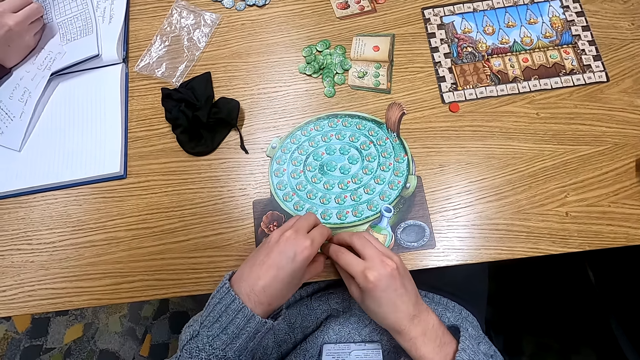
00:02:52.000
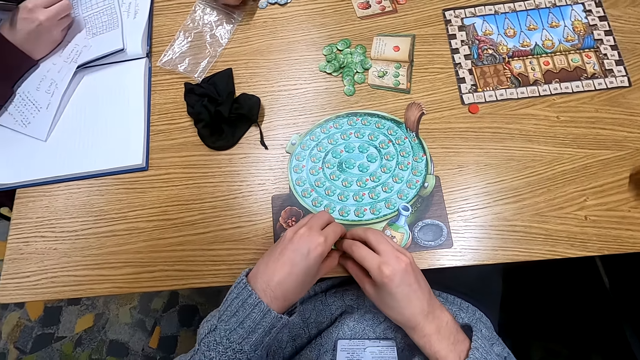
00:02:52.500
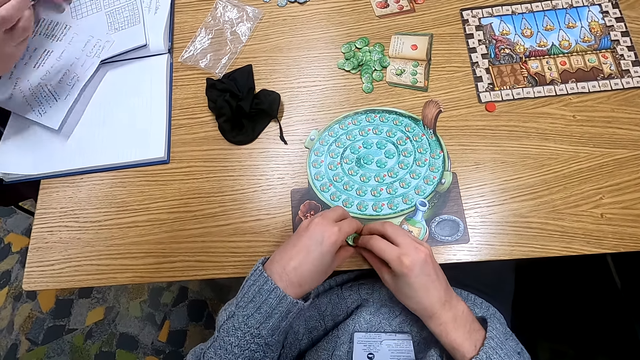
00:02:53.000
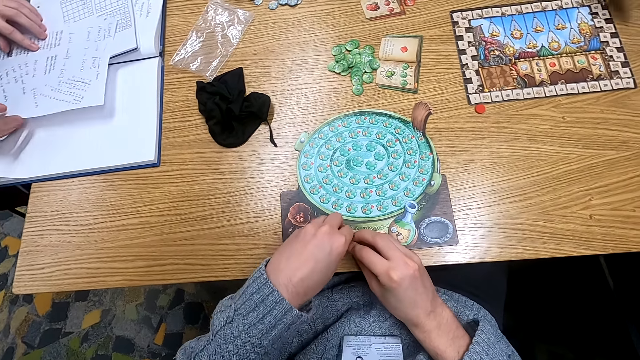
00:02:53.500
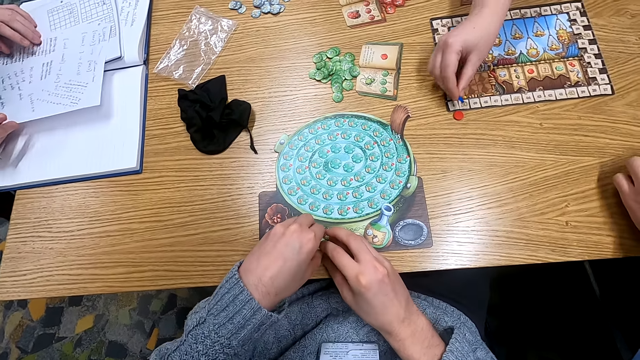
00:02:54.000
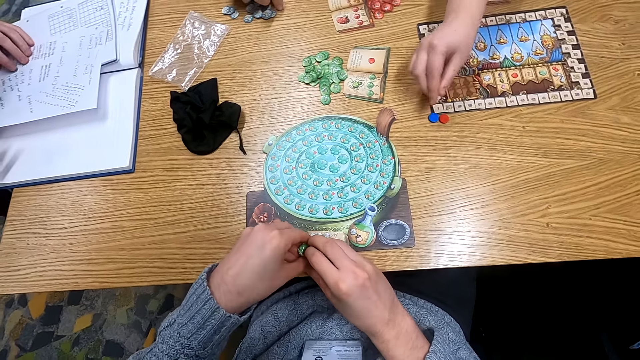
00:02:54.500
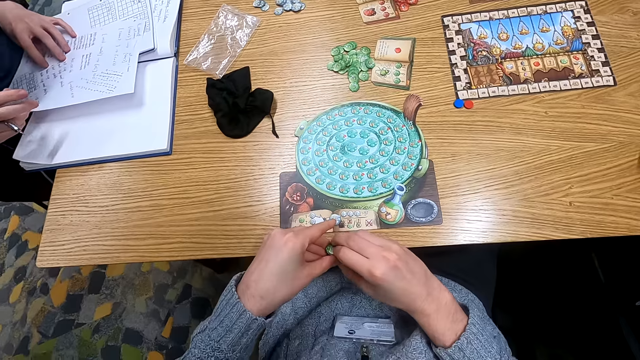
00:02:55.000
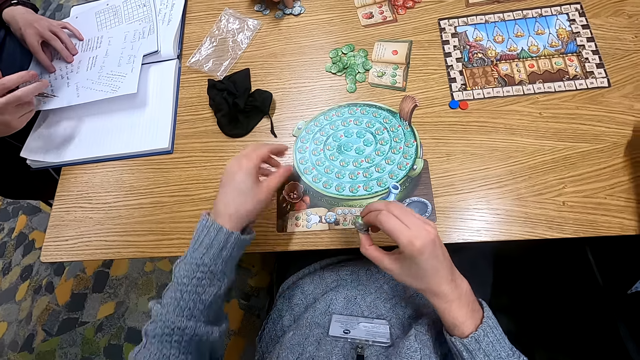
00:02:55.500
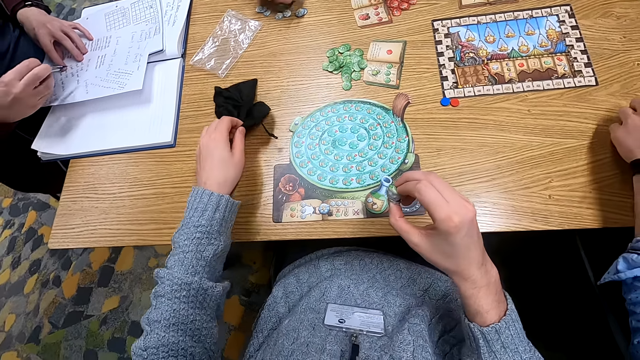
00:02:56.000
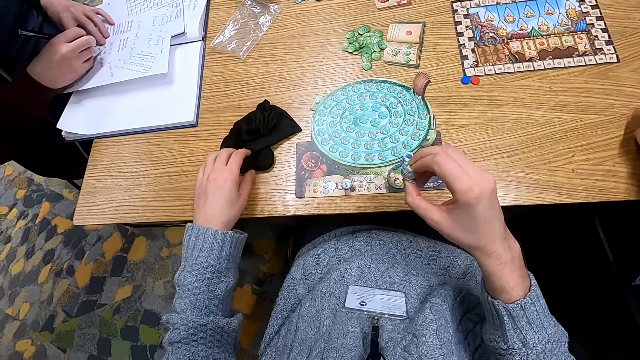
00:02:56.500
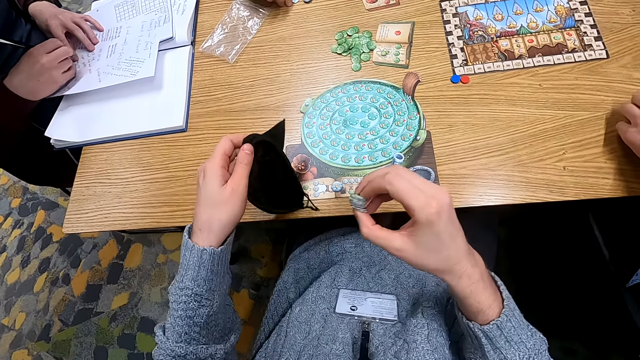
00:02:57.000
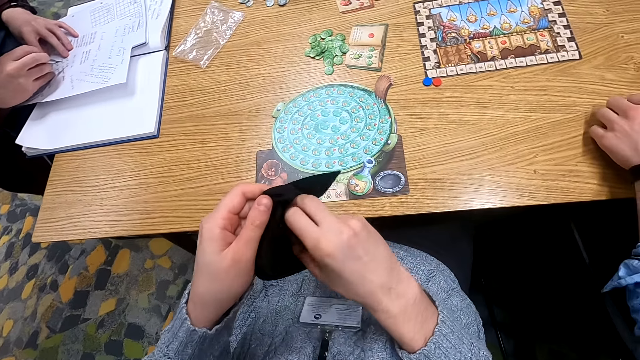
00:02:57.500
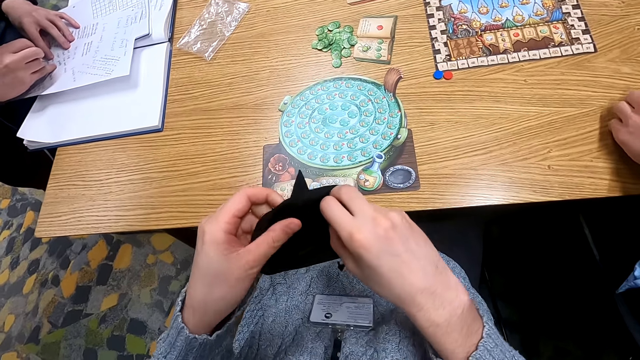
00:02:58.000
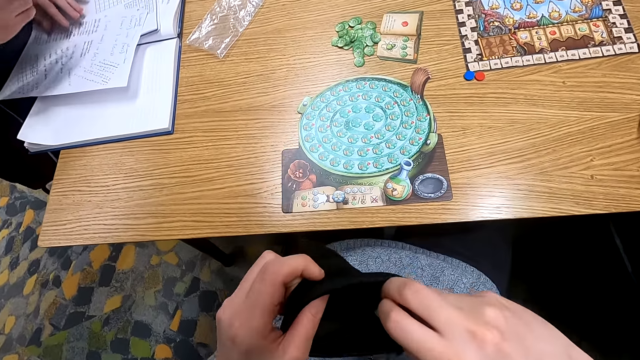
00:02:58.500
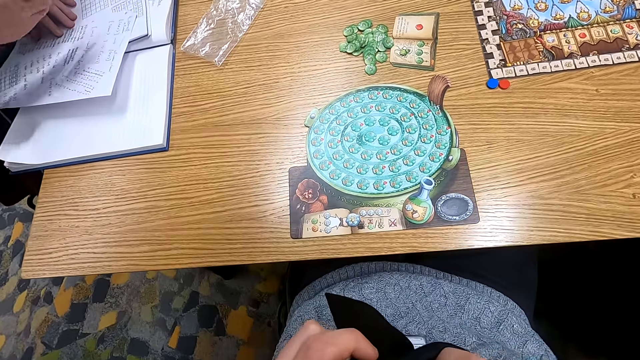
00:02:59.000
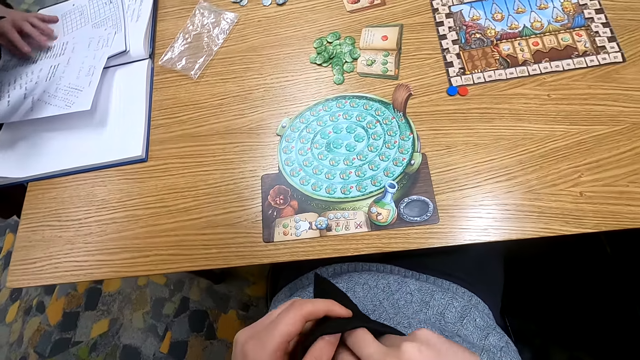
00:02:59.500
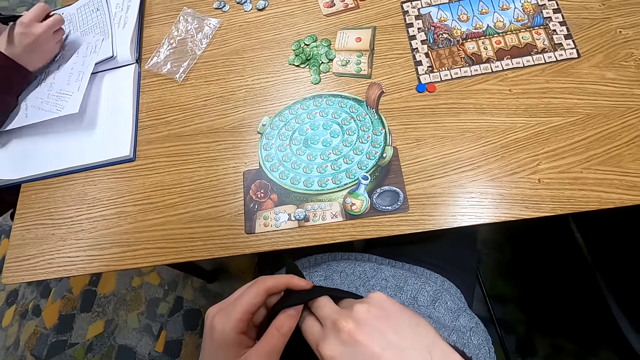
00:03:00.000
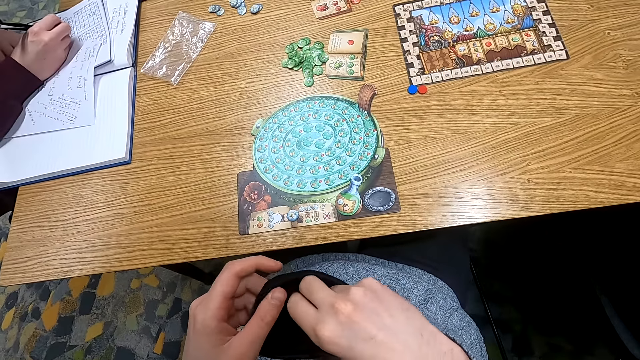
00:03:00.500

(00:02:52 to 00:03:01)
The camera wearer holds something on the table. A man writes on a book with a pen. Another man puts something on the table. A woman puts a counter on the table. The first man holds the pen. The camera wearer holds a cloth bag. They pick up a counter. The first man writes on the book with the pen. The camera wearer turns to the side.

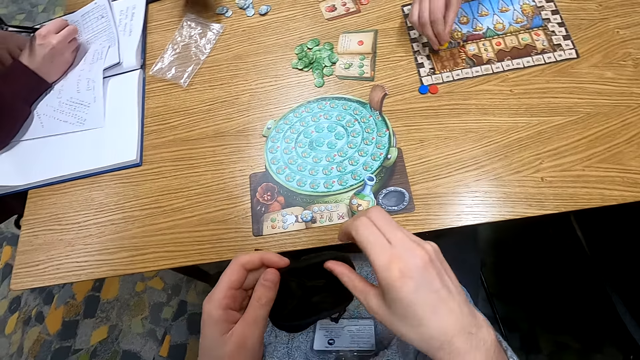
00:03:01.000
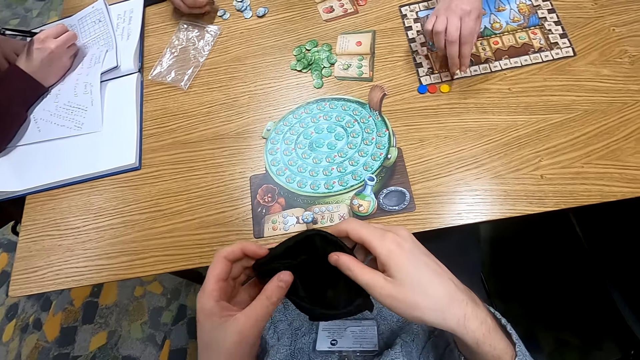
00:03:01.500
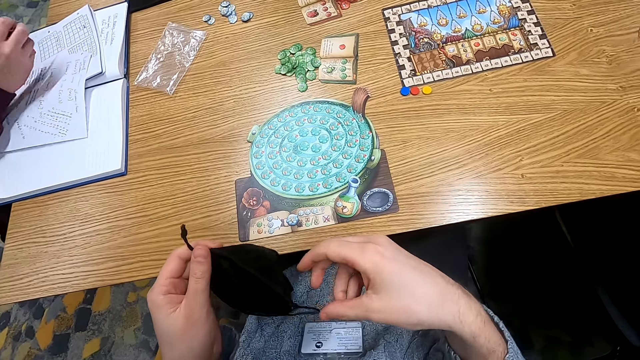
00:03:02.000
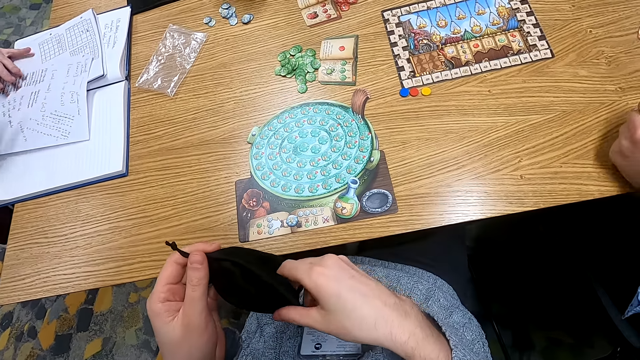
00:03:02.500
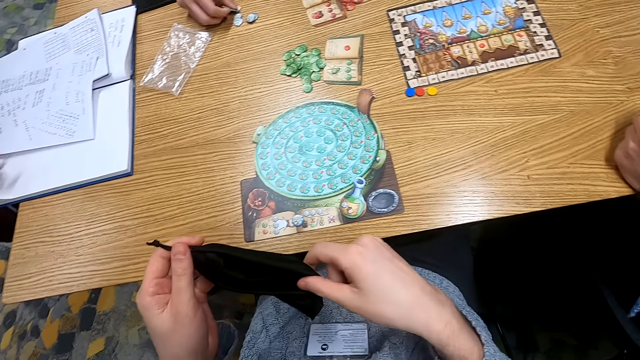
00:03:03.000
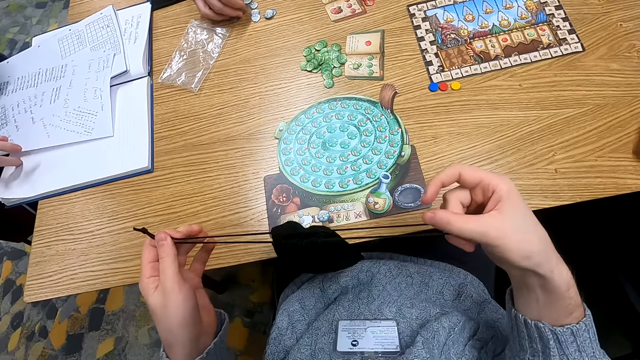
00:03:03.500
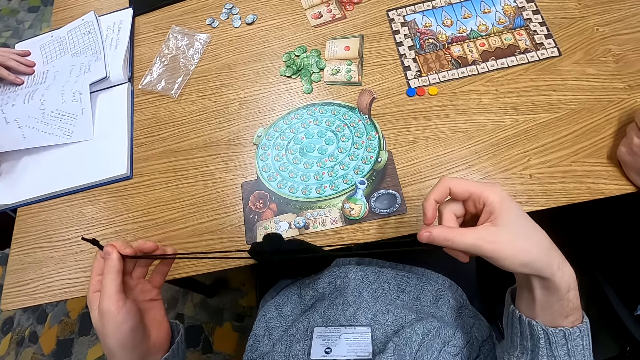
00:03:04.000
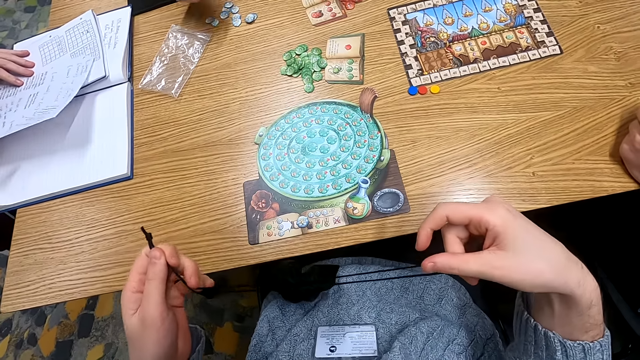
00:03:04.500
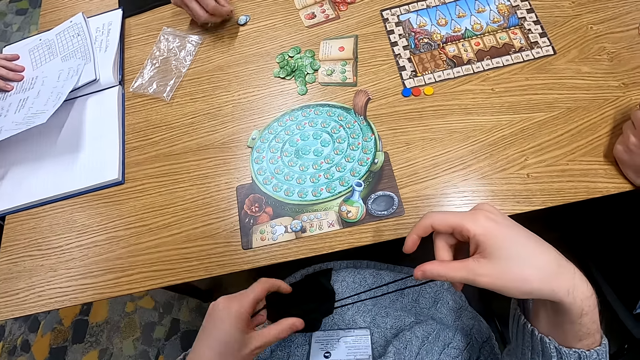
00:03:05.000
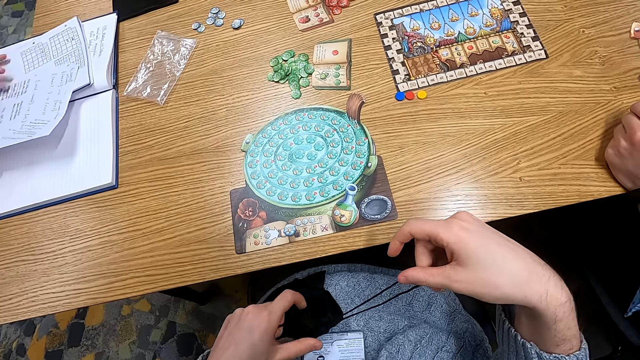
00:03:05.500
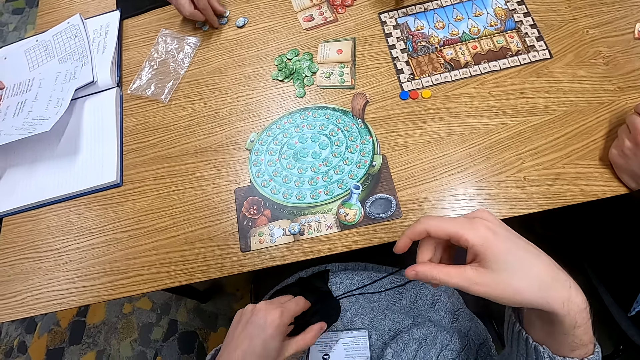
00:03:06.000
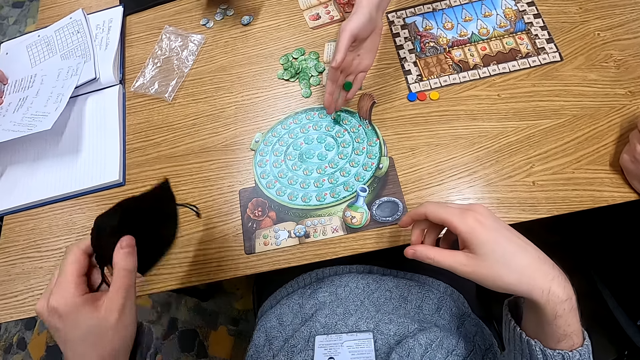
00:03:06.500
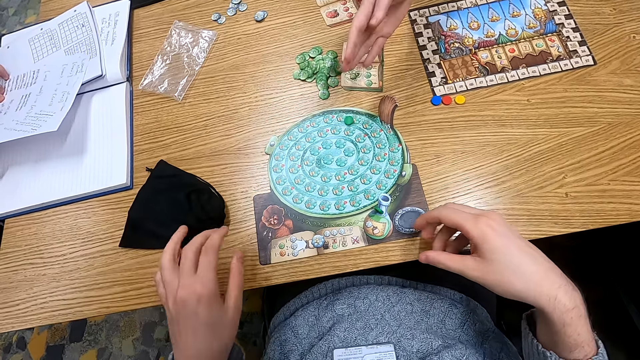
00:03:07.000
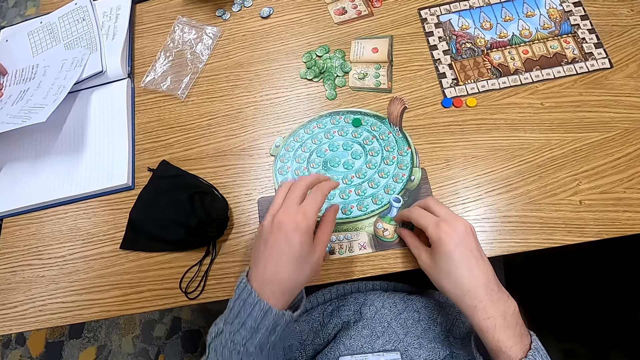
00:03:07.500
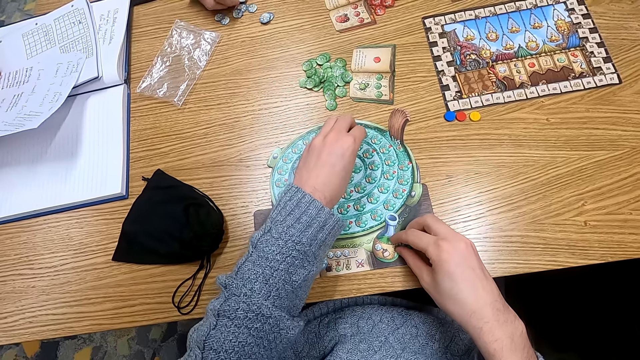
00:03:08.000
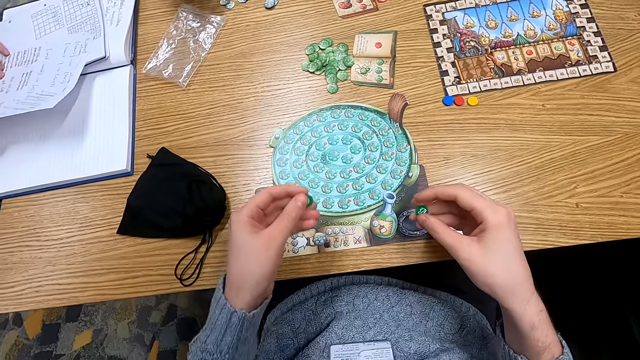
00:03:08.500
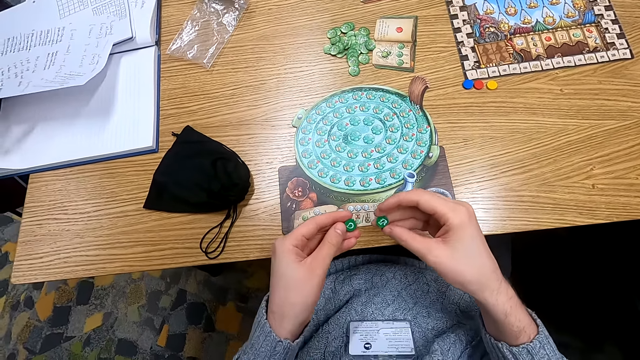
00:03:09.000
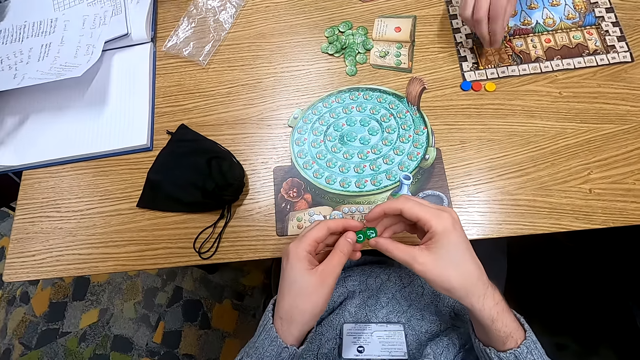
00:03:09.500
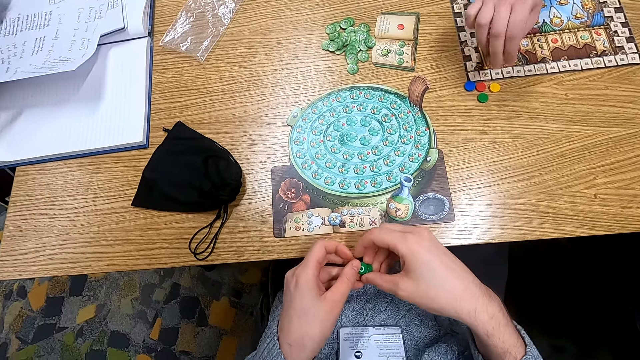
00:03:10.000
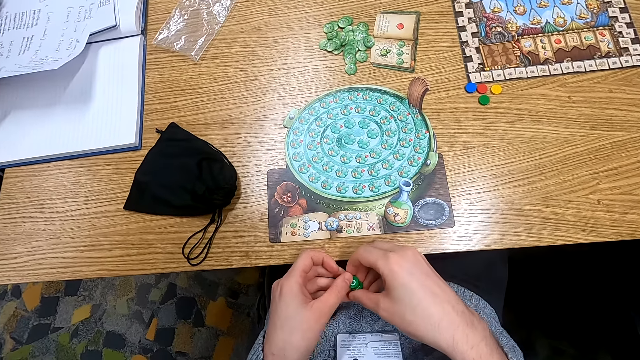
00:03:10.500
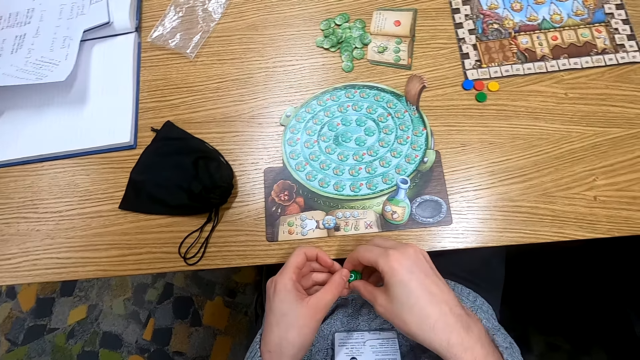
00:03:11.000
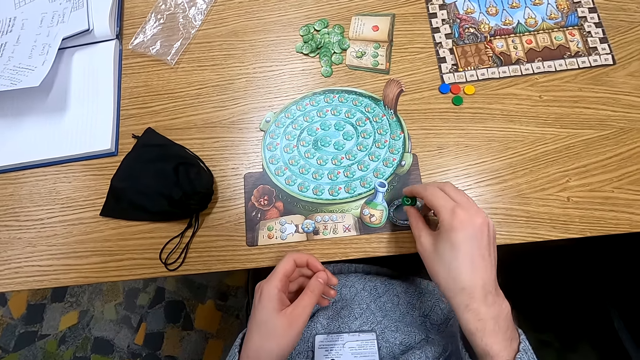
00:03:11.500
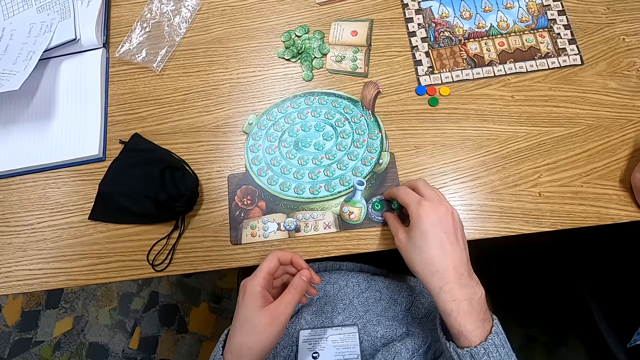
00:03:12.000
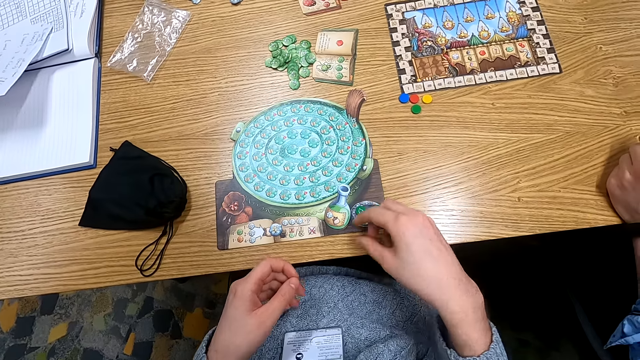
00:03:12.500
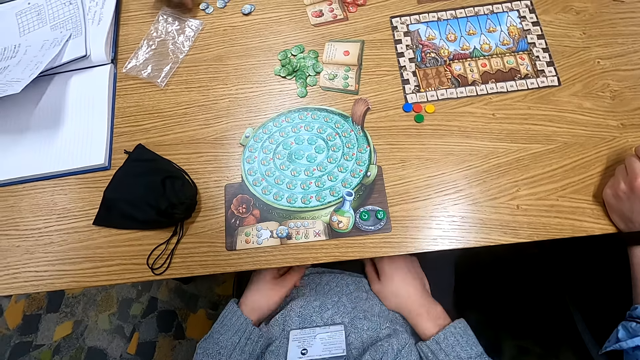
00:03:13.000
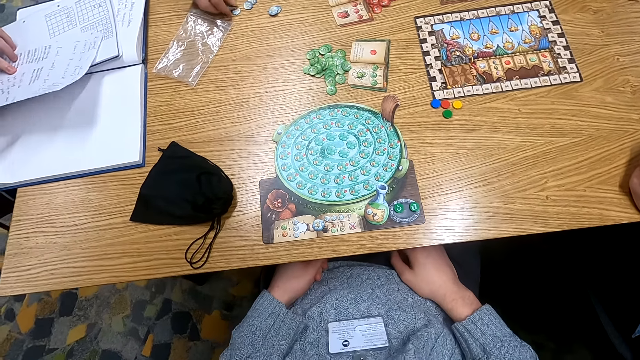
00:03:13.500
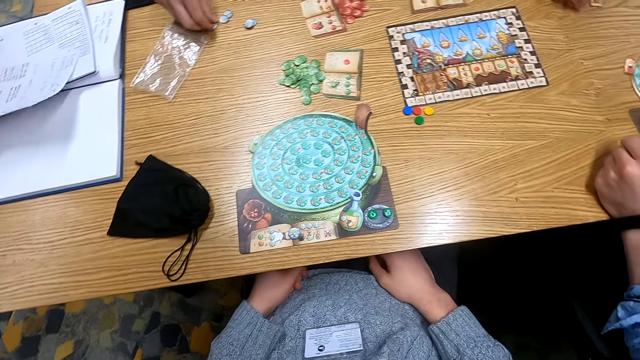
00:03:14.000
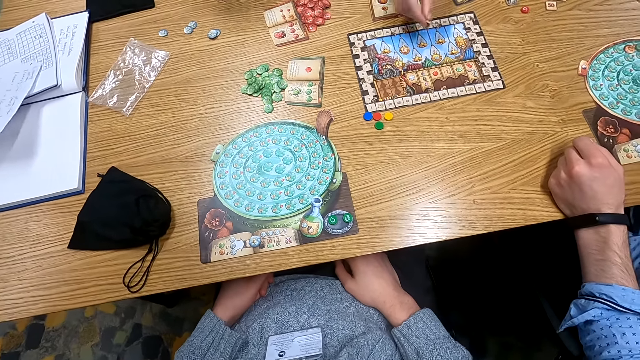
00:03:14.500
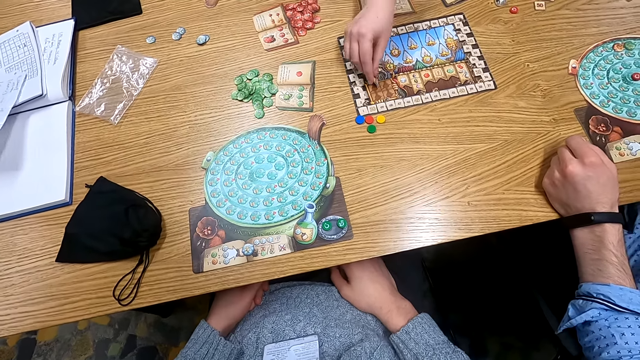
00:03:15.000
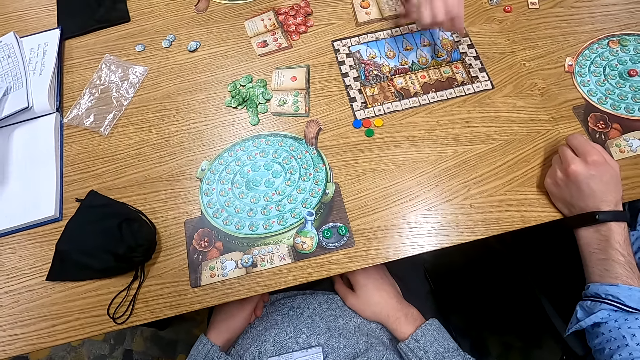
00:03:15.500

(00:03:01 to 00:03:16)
A man holds a pen. The camera wearer holds a cloth bag. A second man holds something. The camera wearer adjusts the cloth bag strands. The second man picks up a counter. The second man picks up a counter again. The second man holds something. A woman puts a counter on the table. A third man puts something on the table. The camera wearer holds something. They pick up a counter. The woman puts a counter on the table. The camera wearer puts something on the table. The second man holds something on the table and picks up a counter. The third man puts something on the table. The woman puts a counter on the table.
